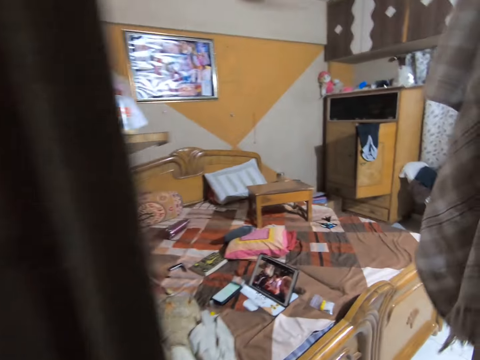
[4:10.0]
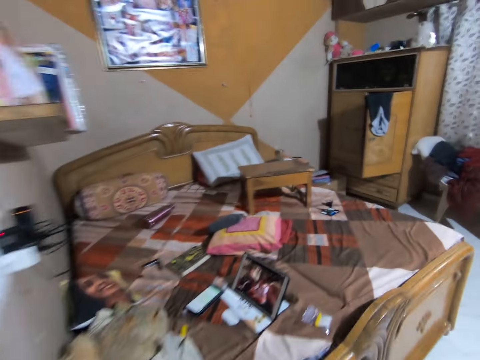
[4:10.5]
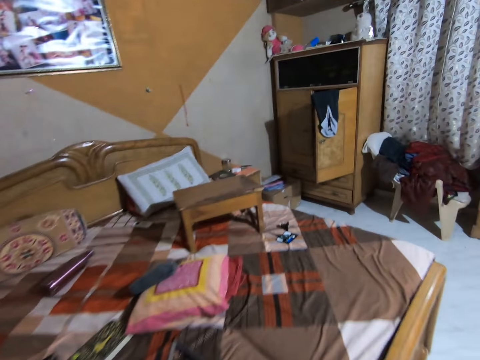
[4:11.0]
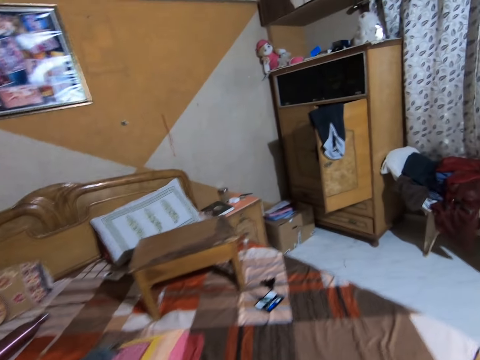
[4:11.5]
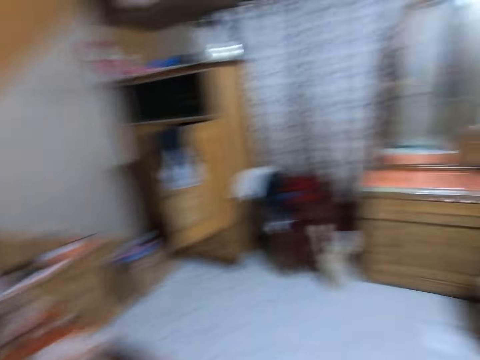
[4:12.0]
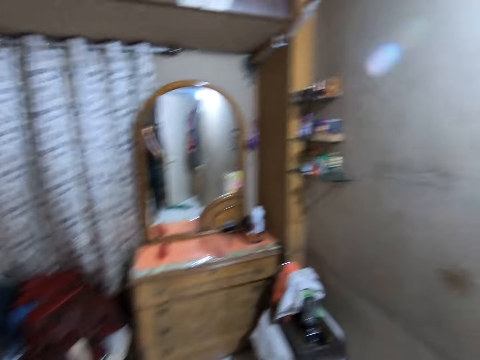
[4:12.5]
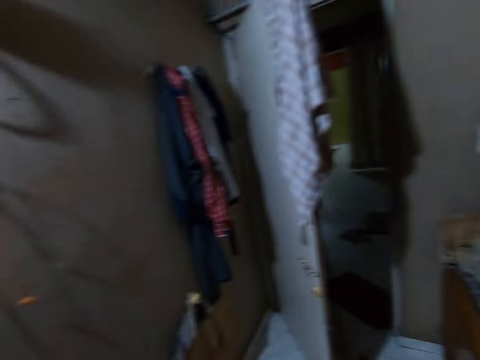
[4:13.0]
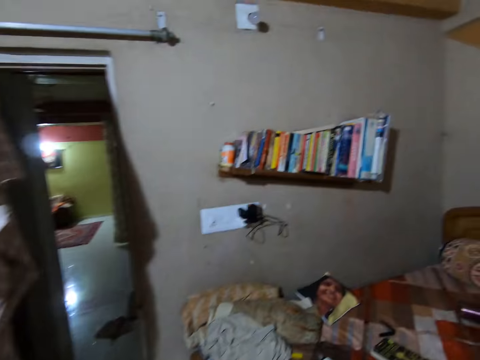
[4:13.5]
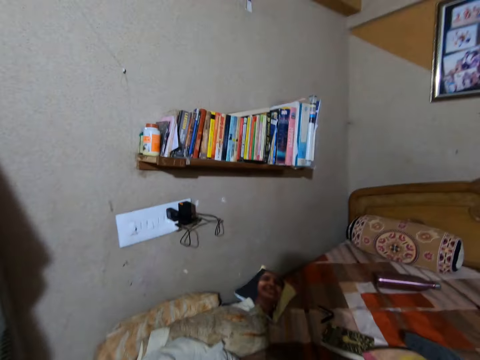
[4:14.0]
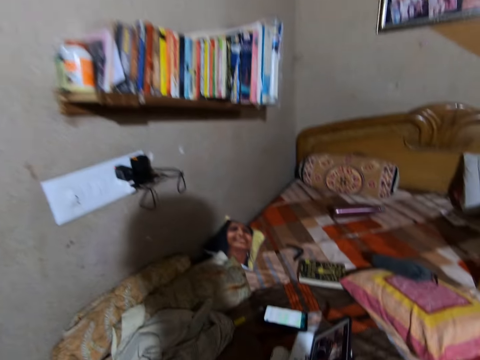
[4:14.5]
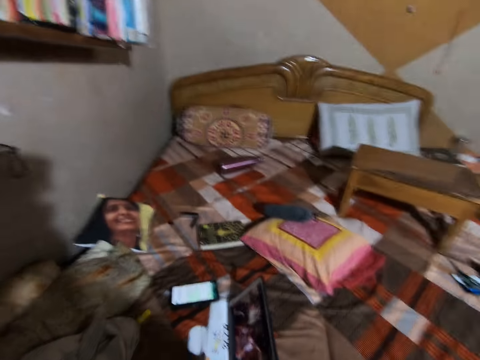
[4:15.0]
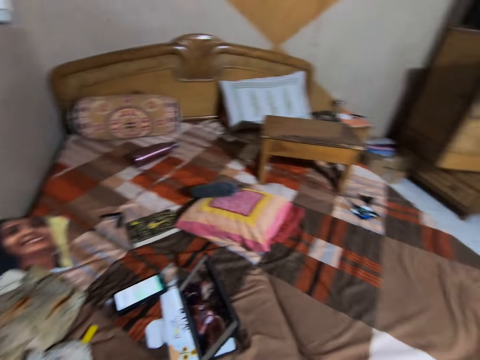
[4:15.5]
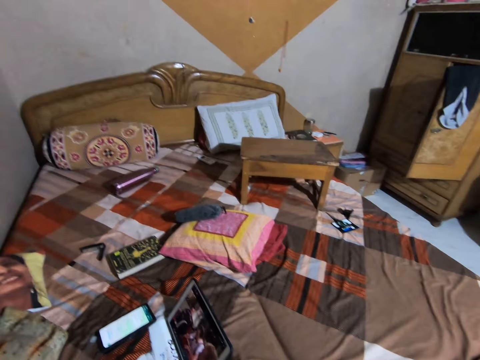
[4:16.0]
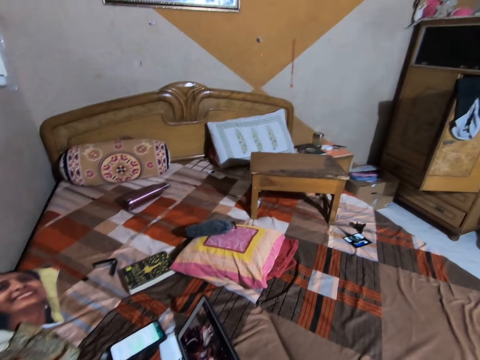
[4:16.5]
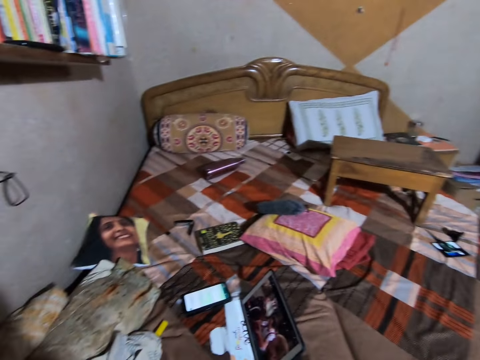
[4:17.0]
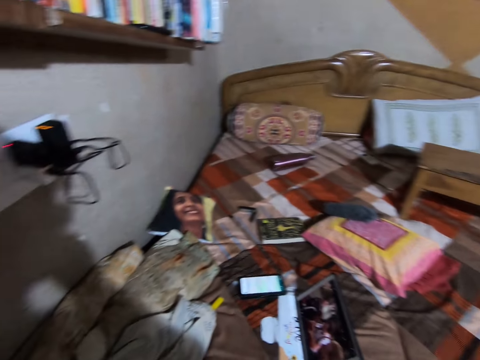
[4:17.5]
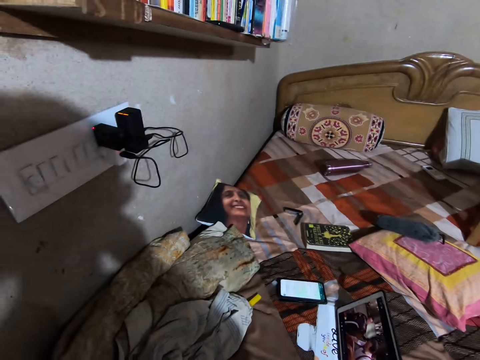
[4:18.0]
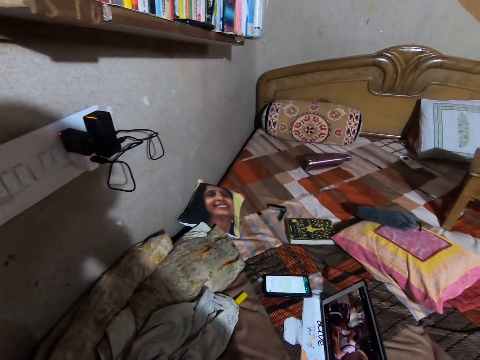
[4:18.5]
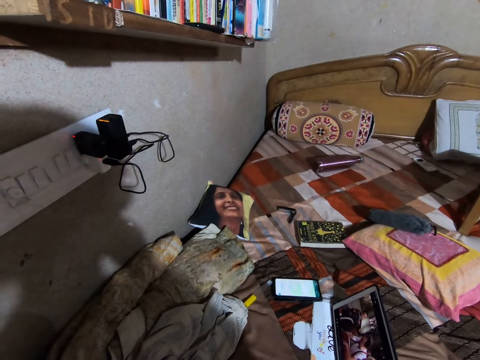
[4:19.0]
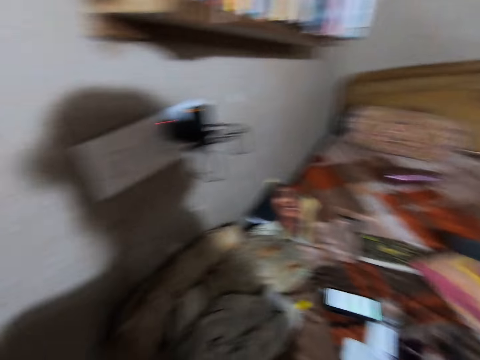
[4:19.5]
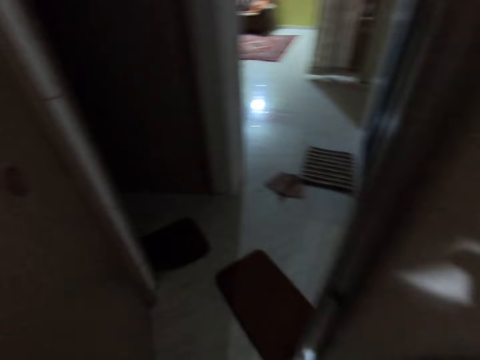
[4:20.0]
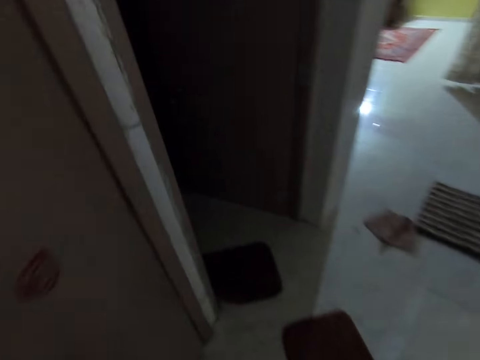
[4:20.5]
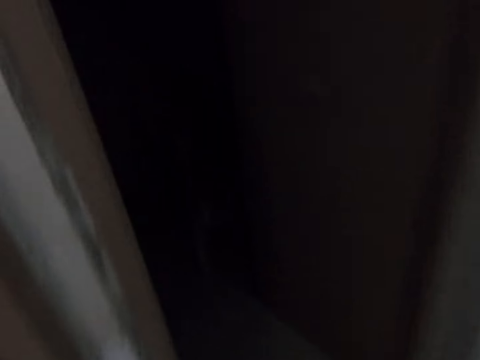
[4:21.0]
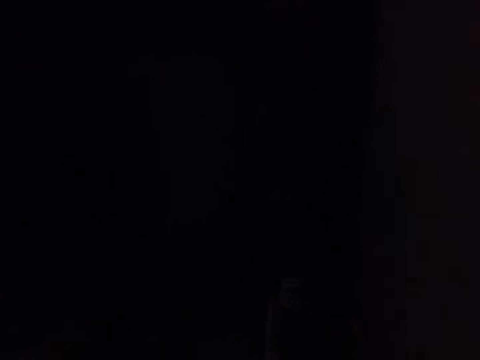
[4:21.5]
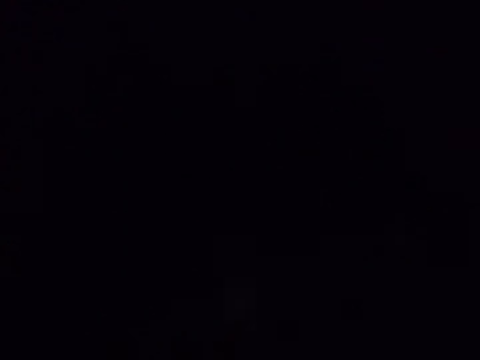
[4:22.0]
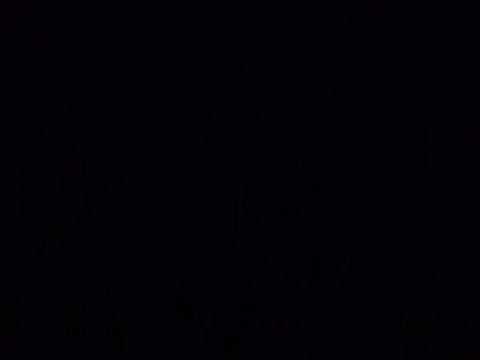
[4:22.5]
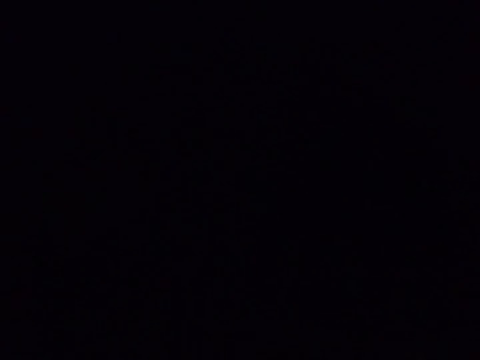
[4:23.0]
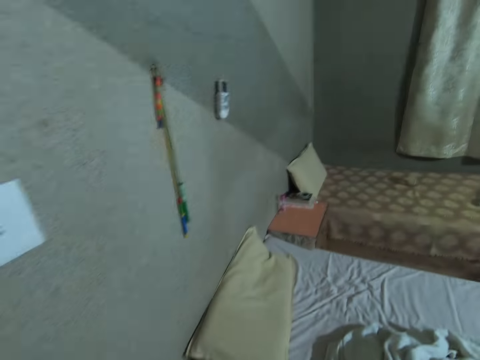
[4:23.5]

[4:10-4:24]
The camera wearer looks around the room and walks around the house. They look around the room. They walk around the house. They turn on the light. They look around the room.

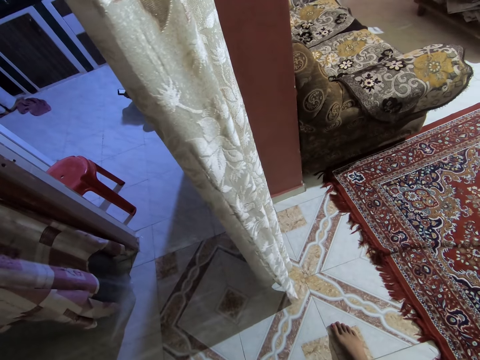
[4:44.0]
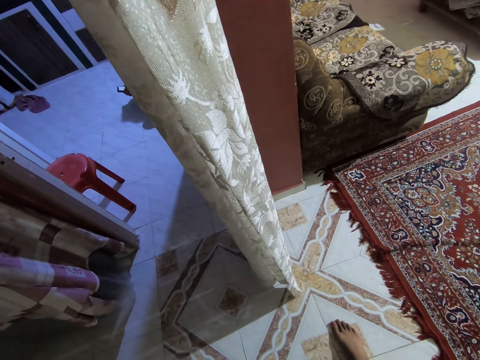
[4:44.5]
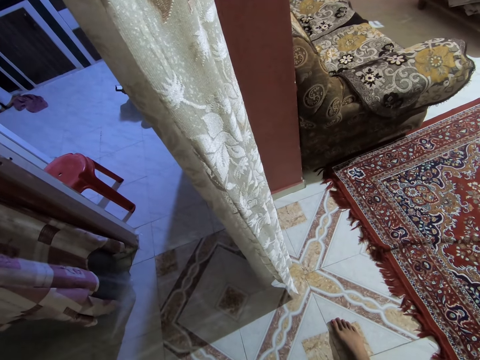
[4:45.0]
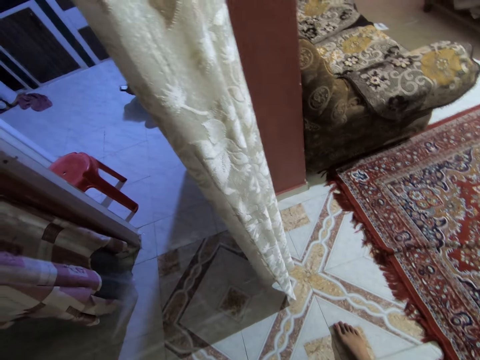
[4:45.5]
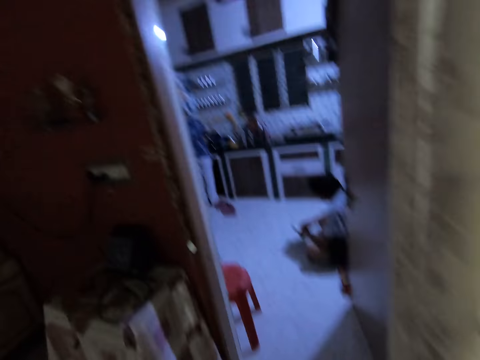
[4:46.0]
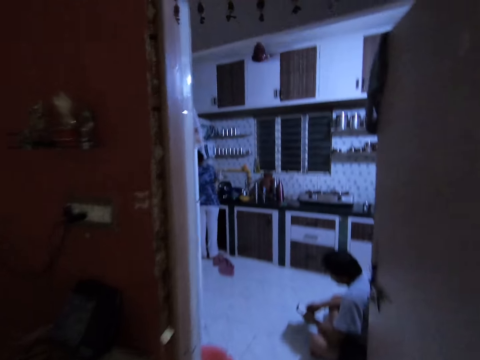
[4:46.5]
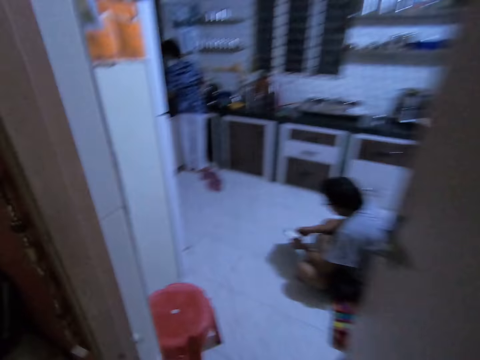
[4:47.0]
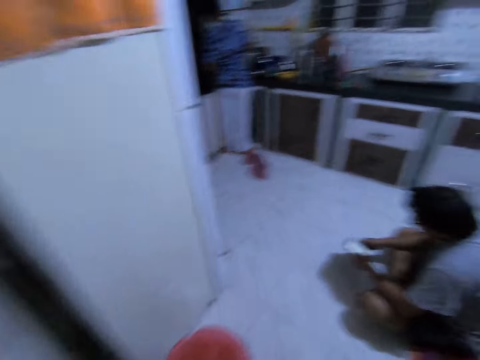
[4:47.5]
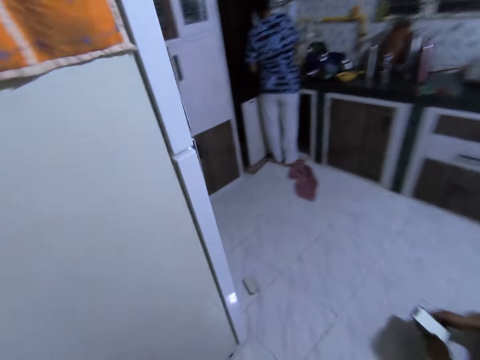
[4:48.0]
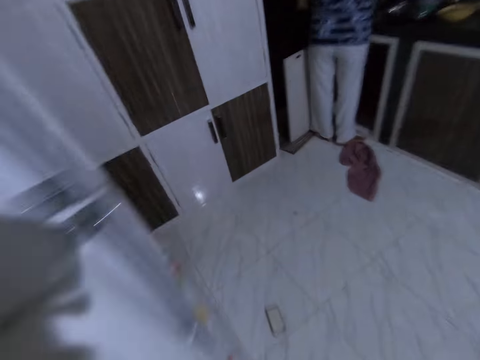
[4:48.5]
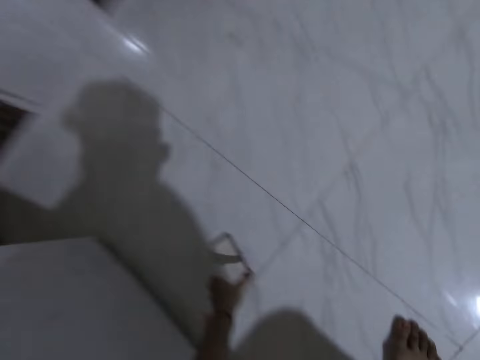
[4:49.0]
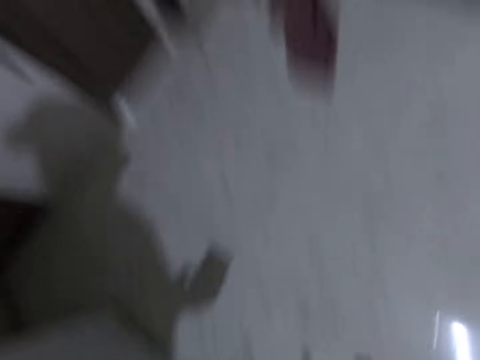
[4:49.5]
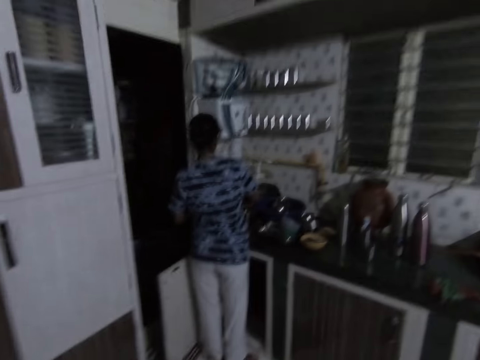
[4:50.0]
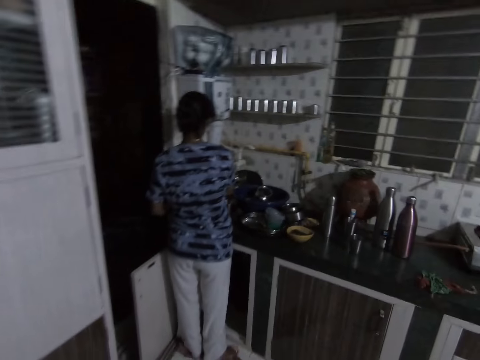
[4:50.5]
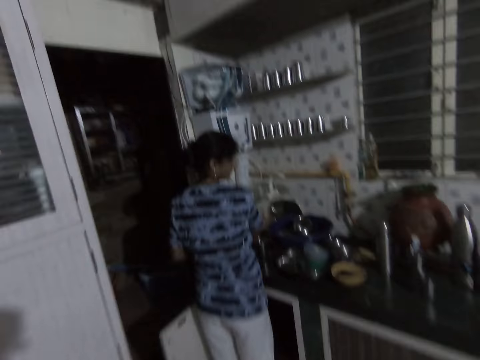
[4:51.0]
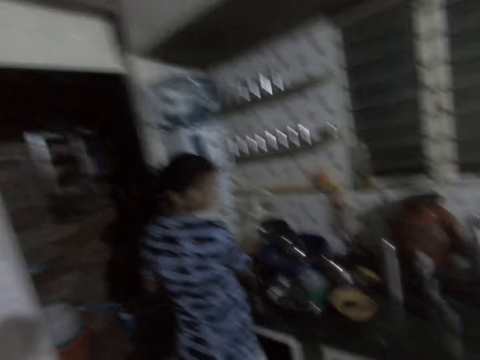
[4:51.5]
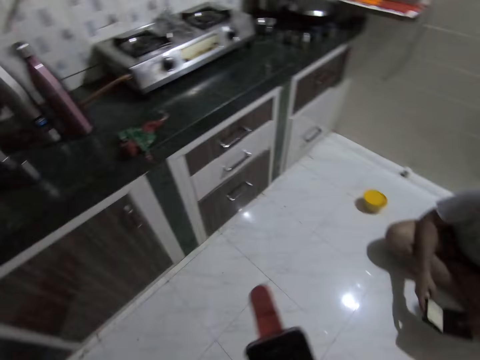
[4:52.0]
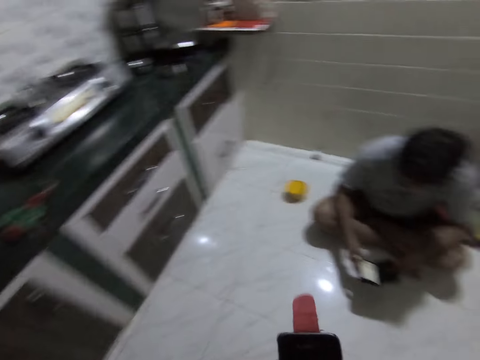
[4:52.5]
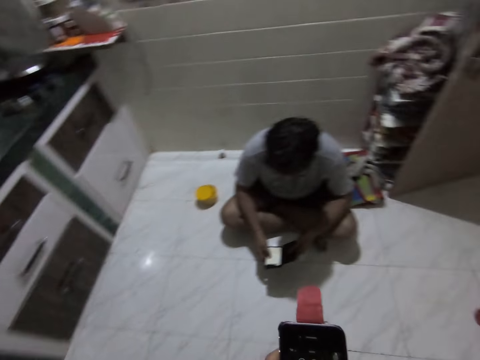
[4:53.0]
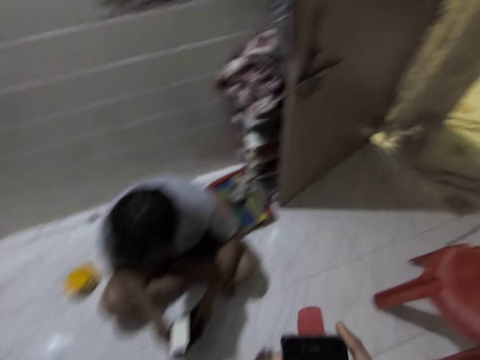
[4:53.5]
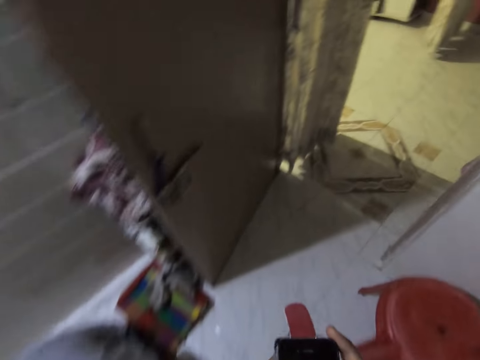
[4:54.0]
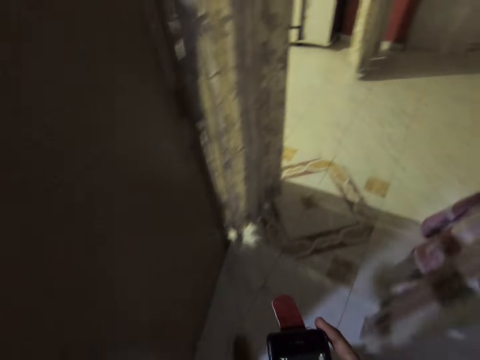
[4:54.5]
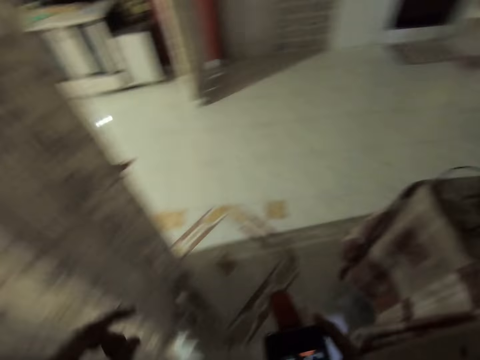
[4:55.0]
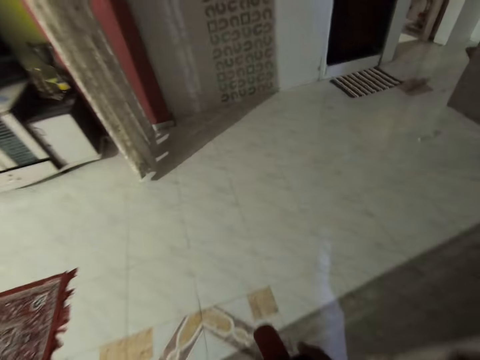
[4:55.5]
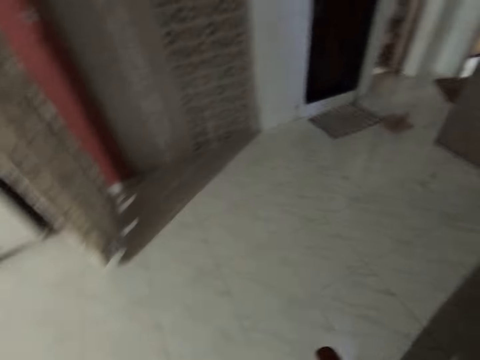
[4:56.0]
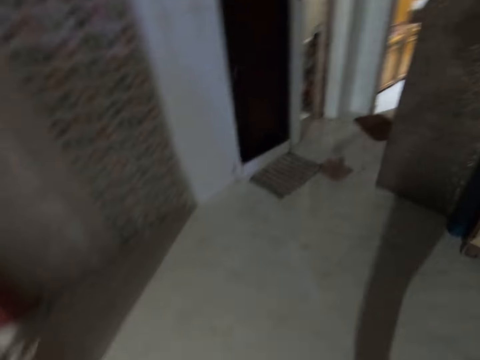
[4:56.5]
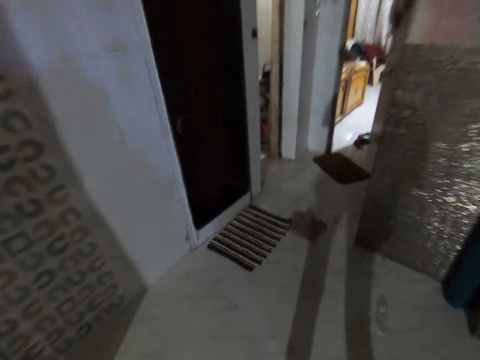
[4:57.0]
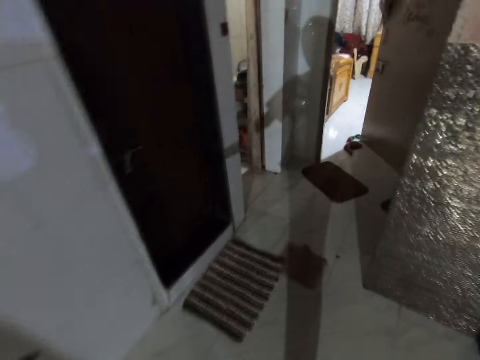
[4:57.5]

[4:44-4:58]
The camera wearer walks around. A man looks at a phone. The camera wearer picks up a phone cover or phone from the floor. They lift the phone cover. They walk around. A woman looks around. The camera wearer lifts the phone. They walk around the house.
